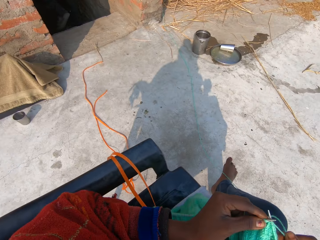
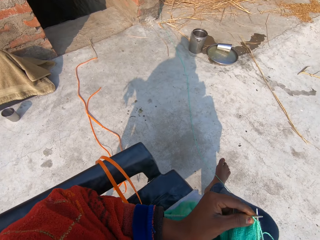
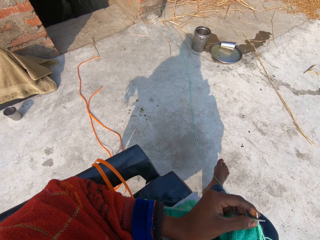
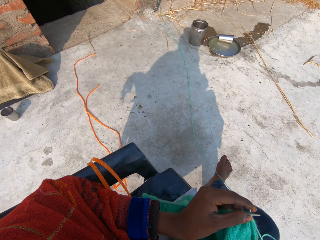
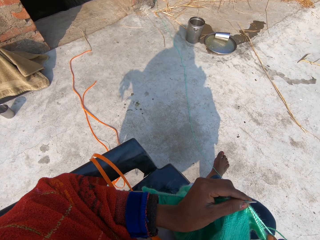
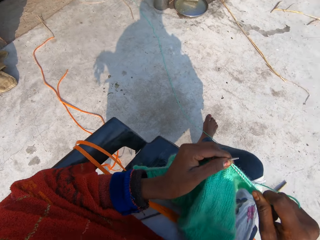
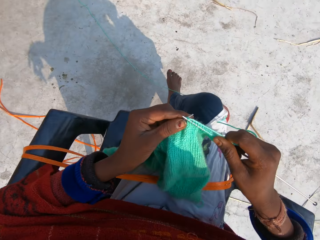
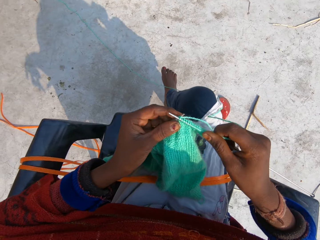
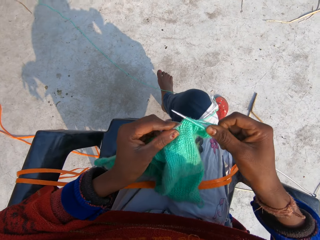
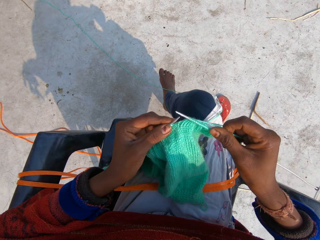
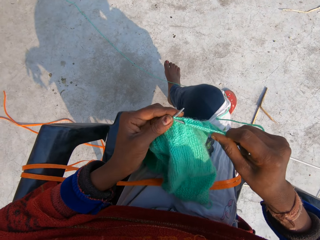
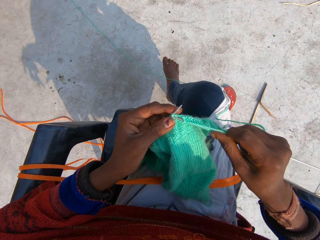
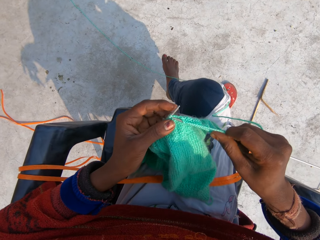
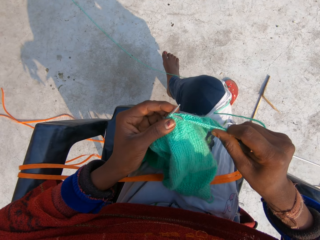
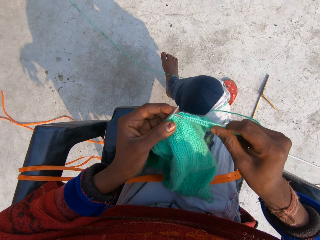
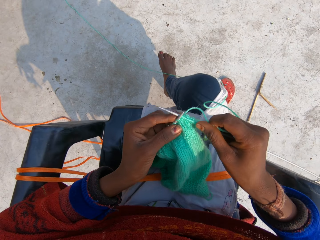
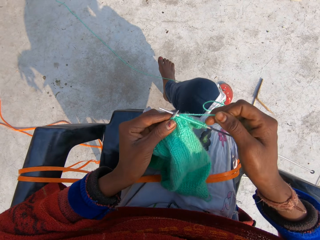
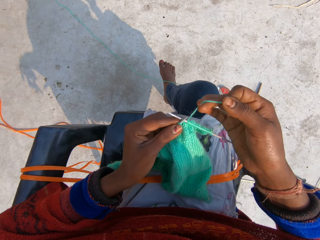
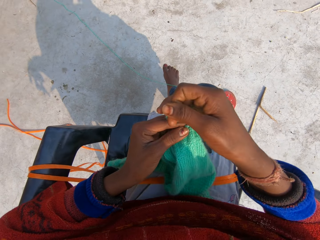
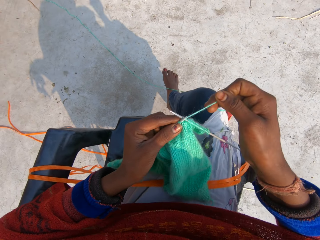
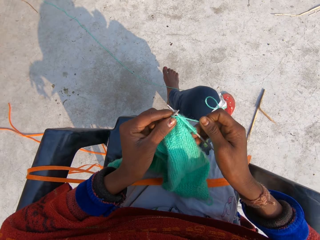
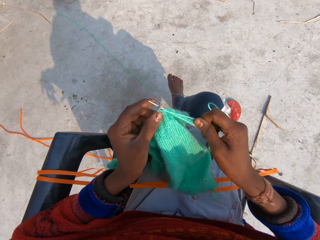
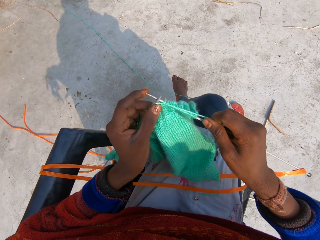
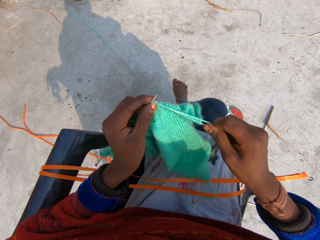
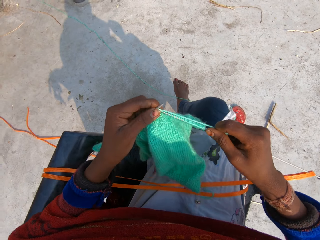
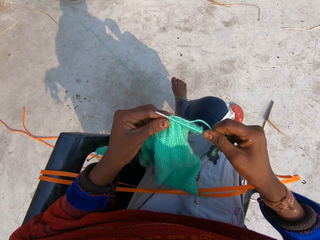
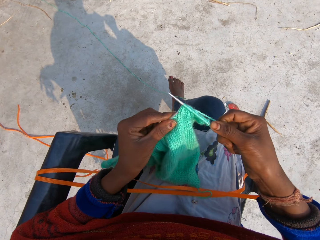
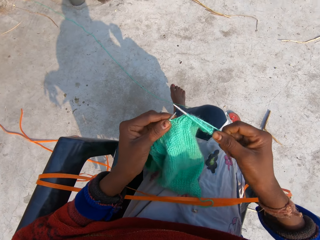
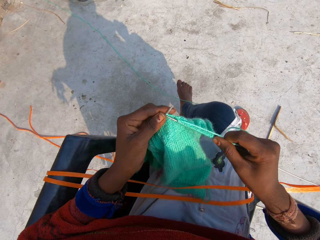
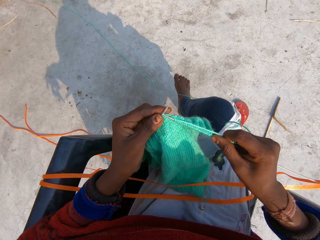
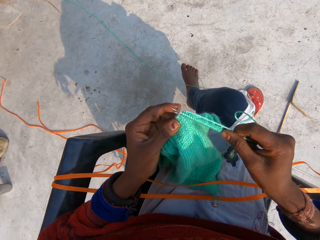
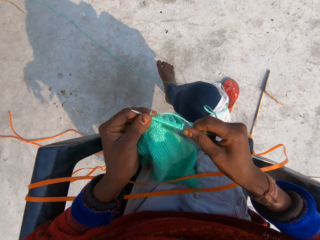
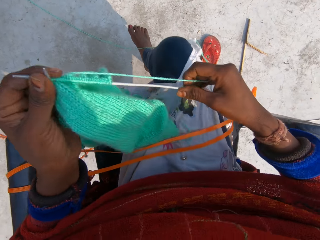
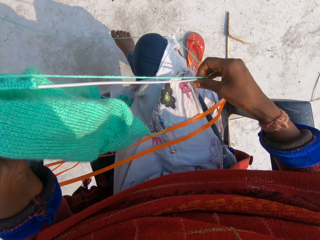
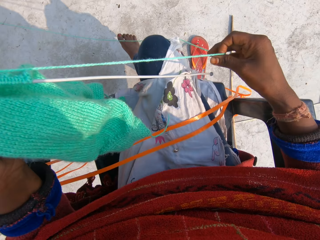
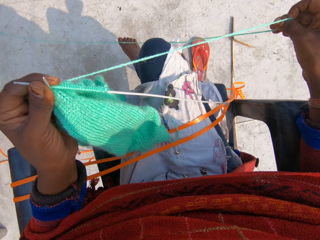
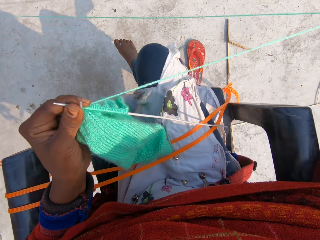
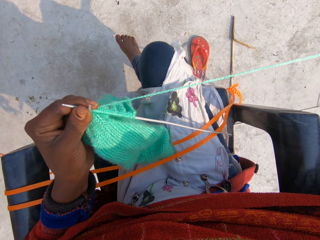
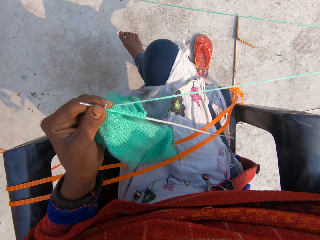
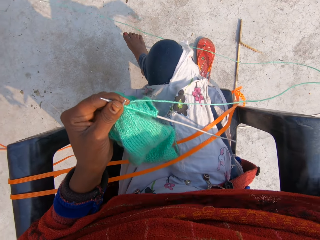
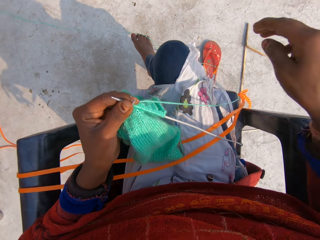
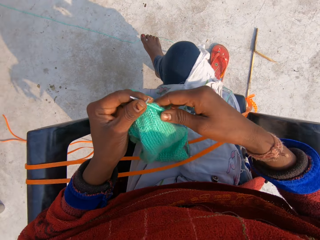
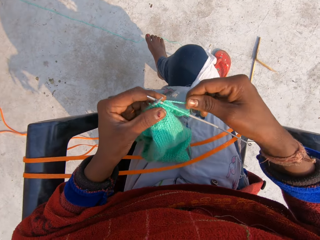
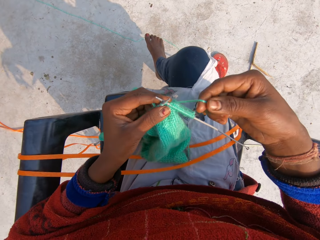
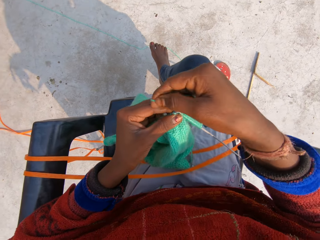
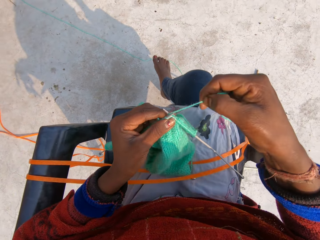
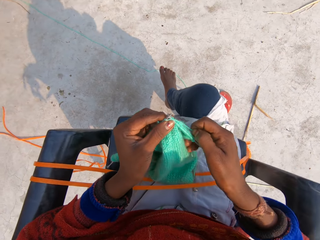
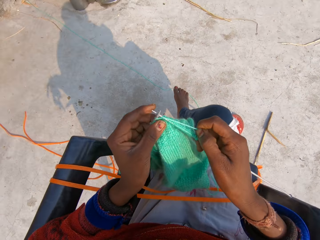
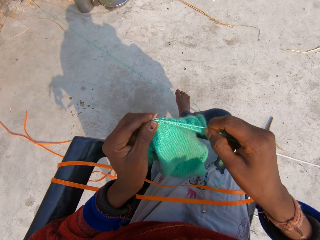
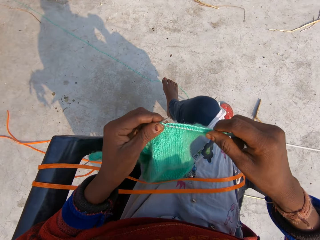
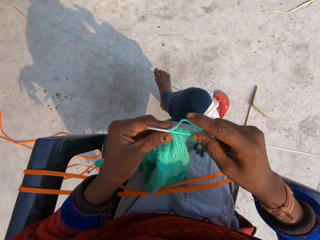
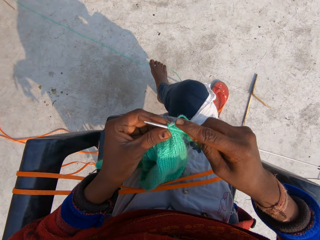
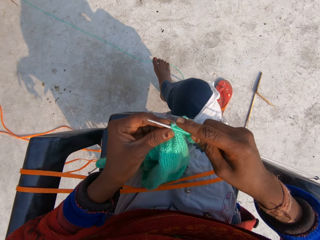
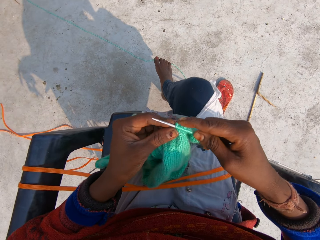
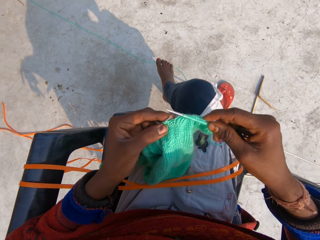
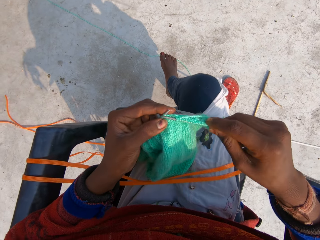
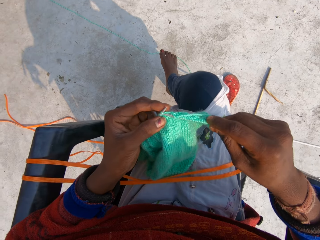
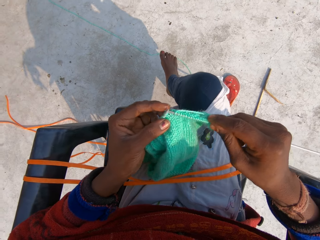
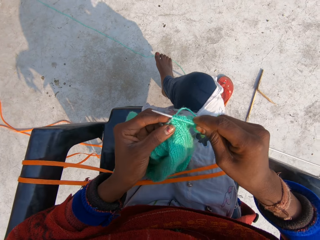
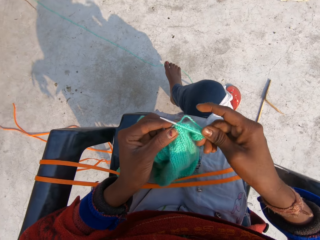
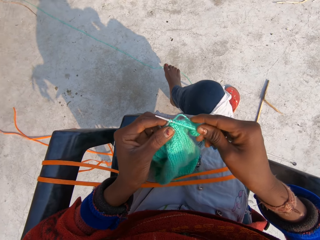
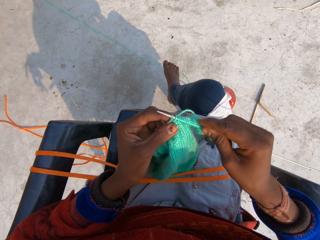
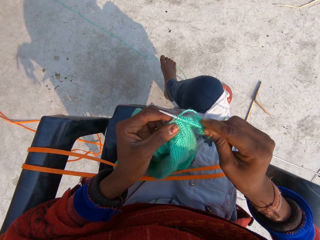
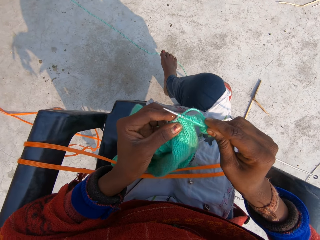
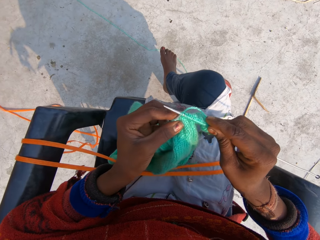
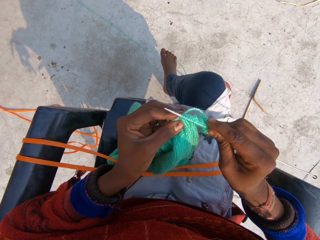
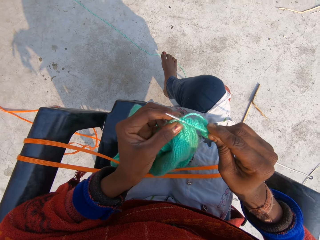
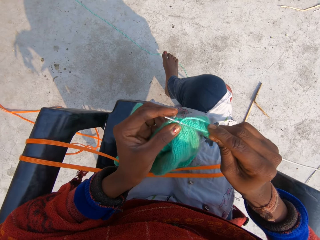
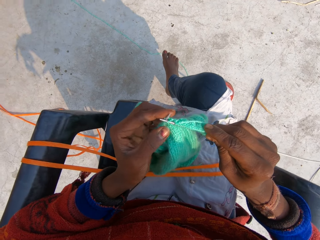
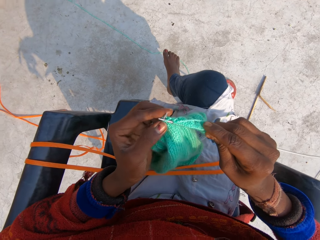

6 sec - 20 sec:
A man talks to the camera wearer. The camera wearer rolls the thread around the crochet. They talk to the man. They sew the sweater. They roll the thread around the crochet. They sew the sweater. They straighten the thread. They roll the thread around the crochet. They sew the sweater.

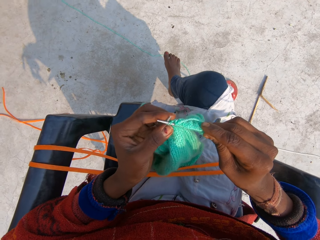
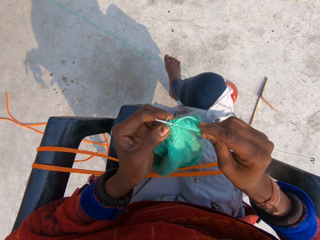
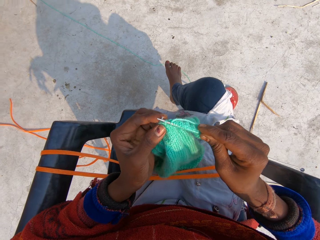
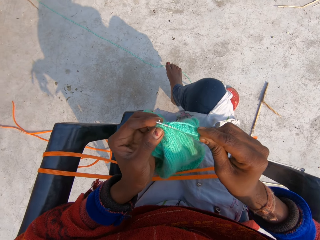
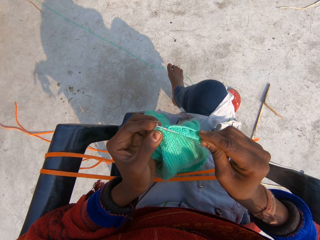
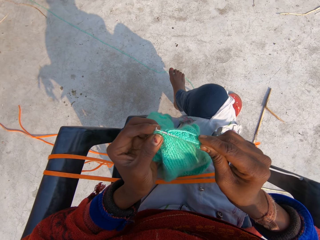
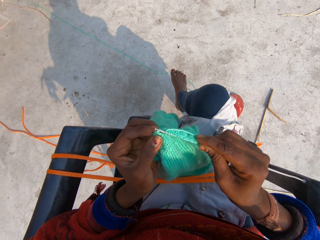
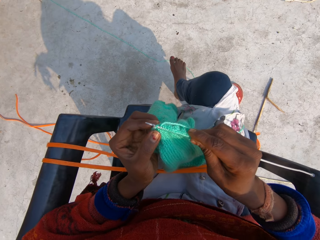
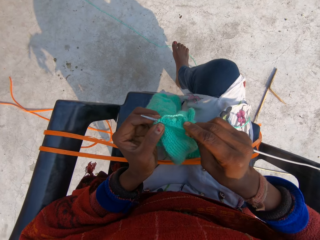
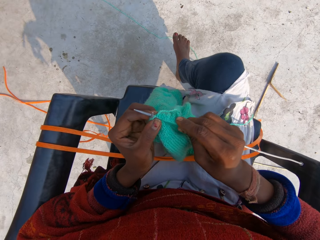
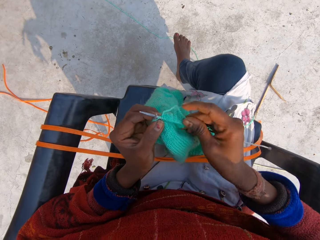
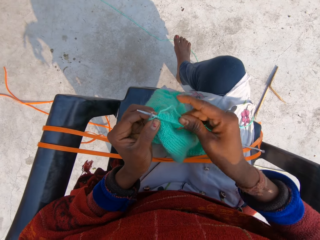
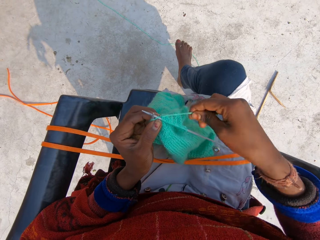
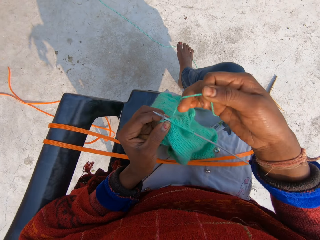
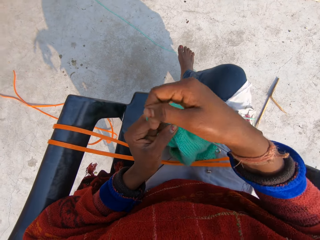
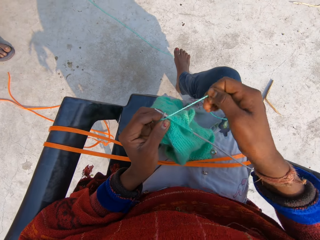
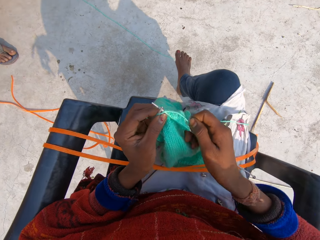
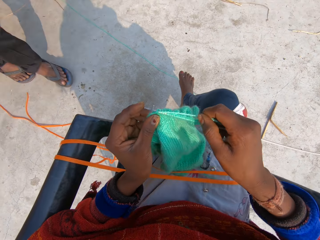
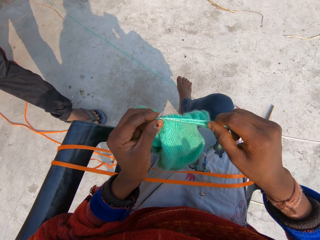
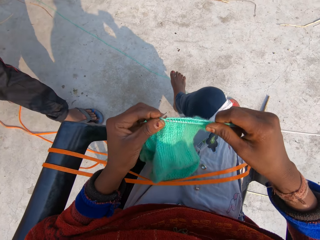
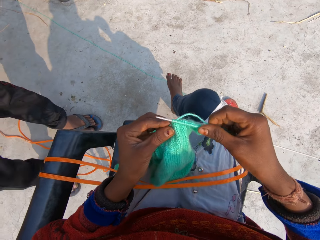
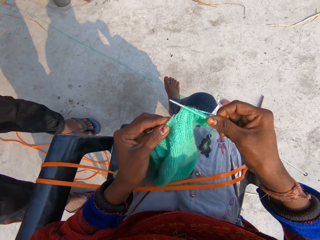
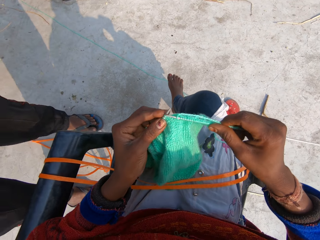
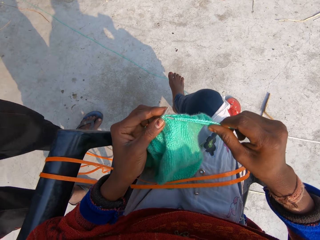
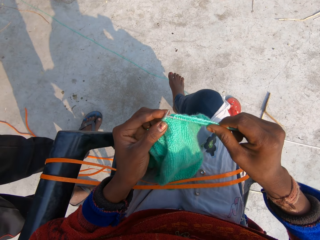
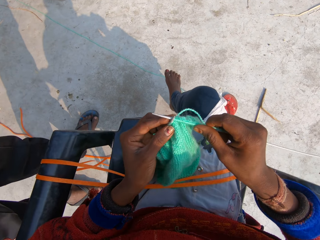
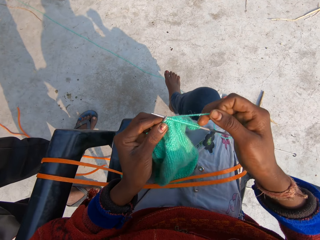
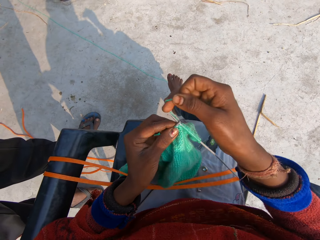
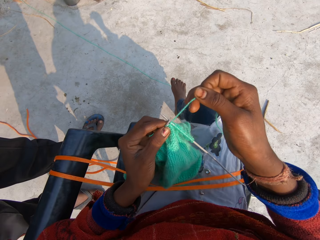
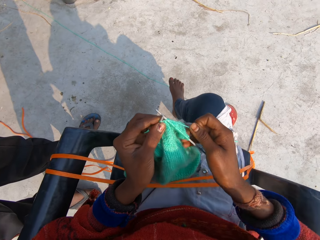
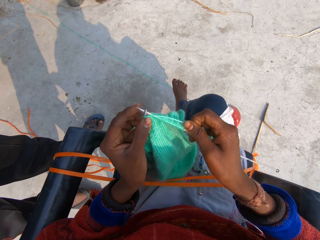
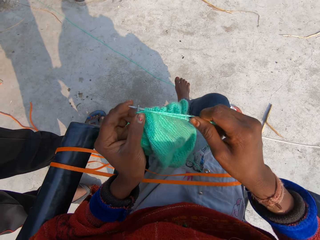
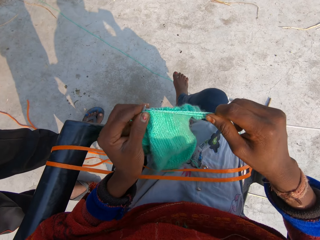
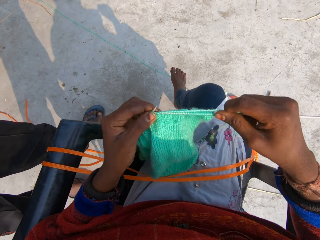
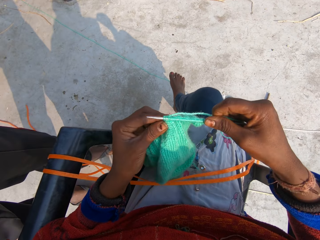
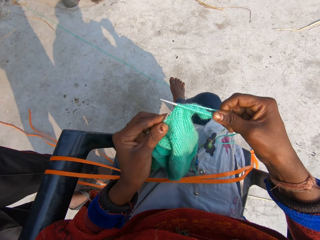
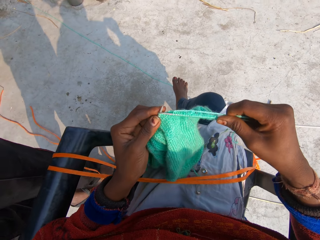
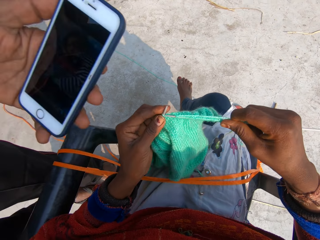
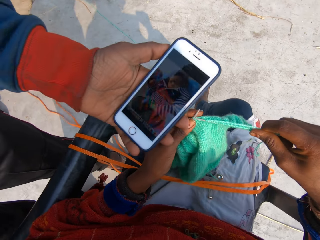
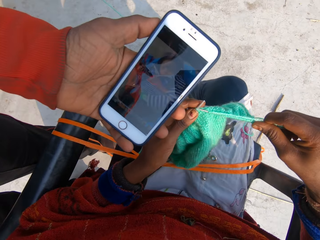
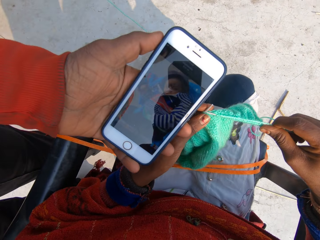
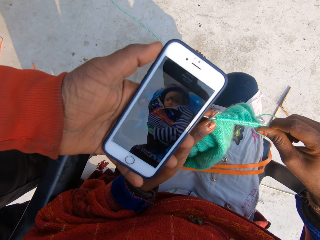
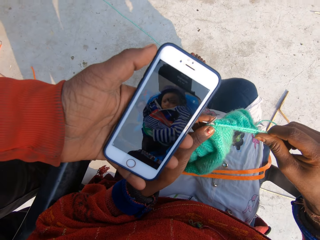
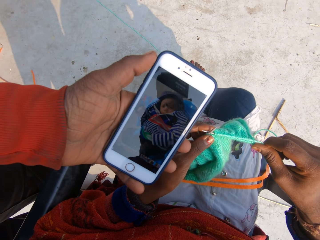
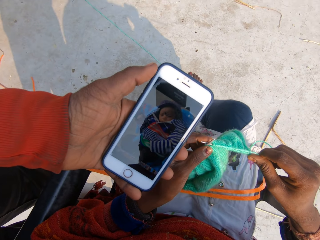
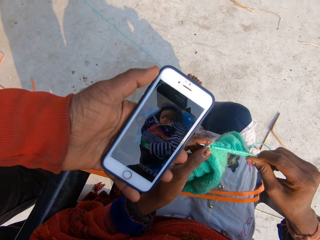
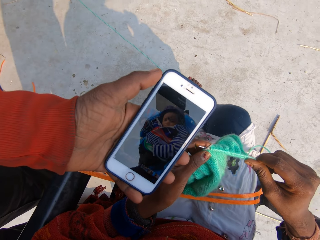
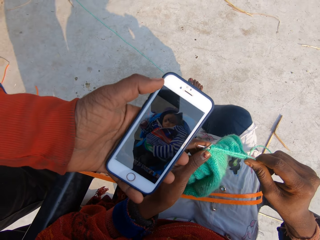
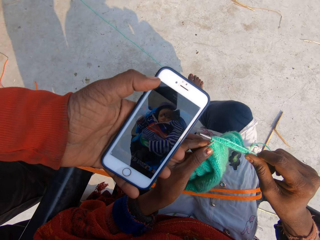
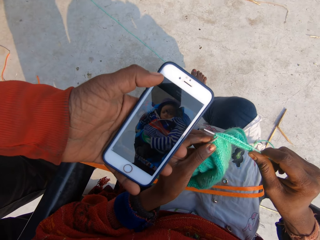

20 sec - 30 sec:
The camera wearer rolls the thread around the crochet. A man walks up to the camera wearer. The camera wearer sews the sweater. The man stands beside the camera wearer. The camera wearer rolls the thread around the crochet. They sew the sweater. The man shows the camera wearer the phone and holds the phone. The camera wearer looks at the phone.
